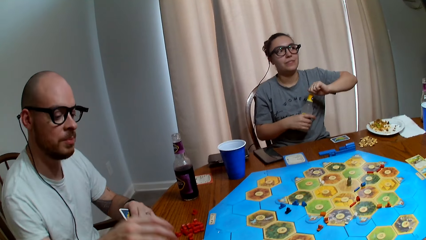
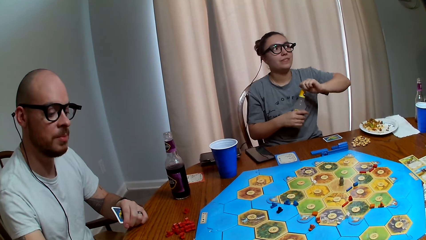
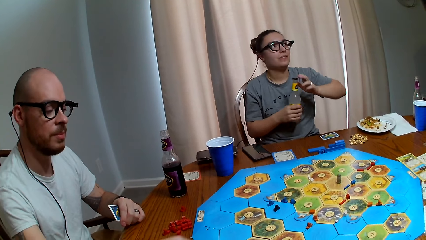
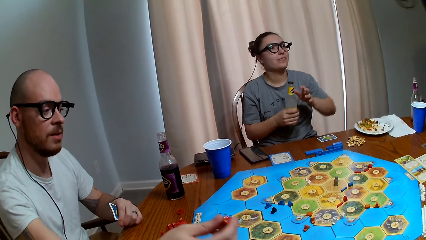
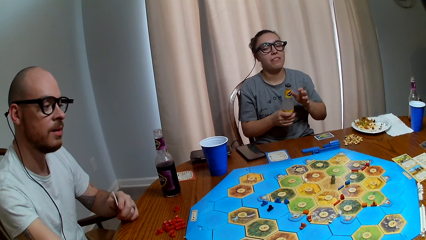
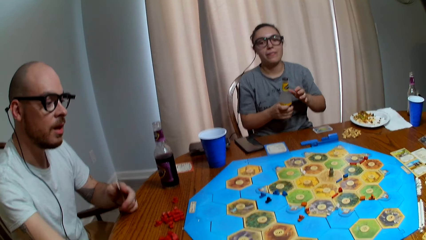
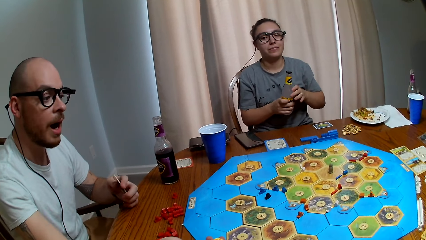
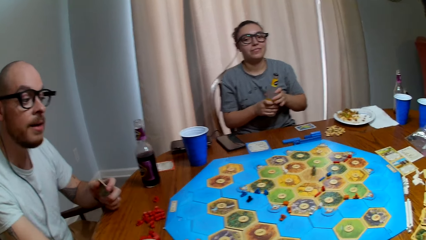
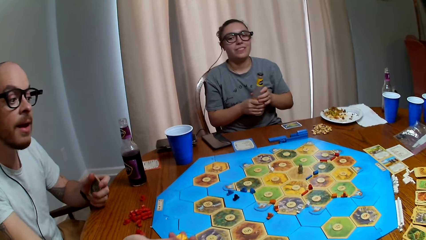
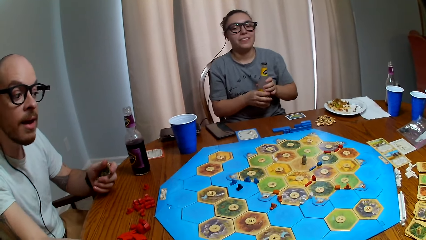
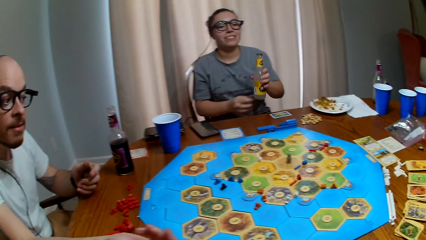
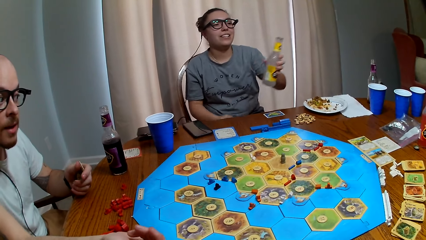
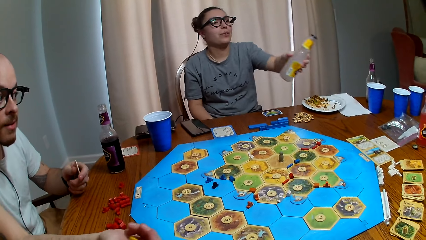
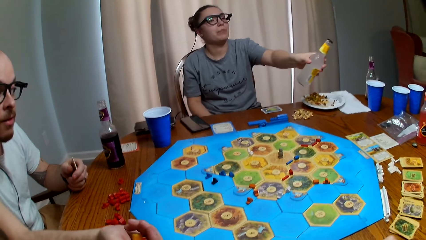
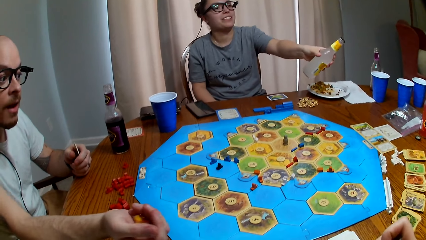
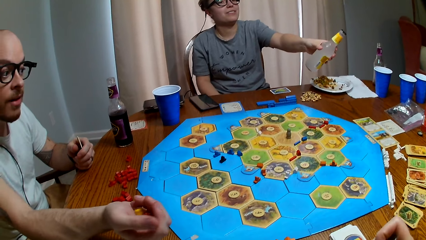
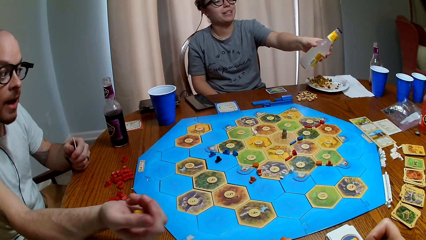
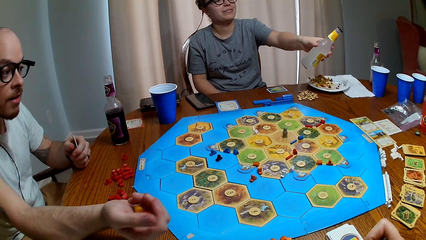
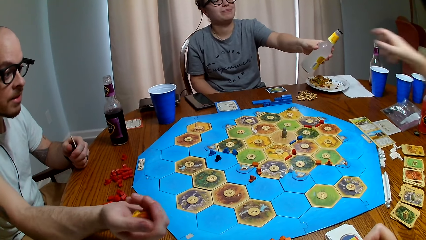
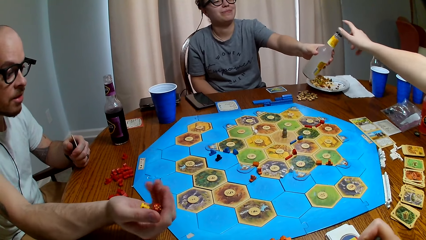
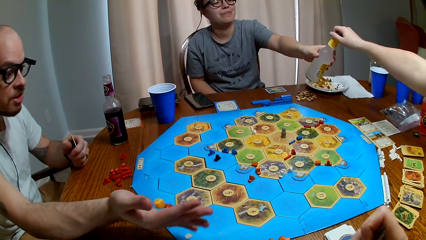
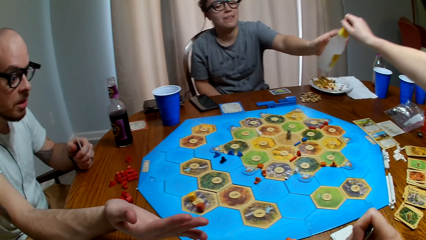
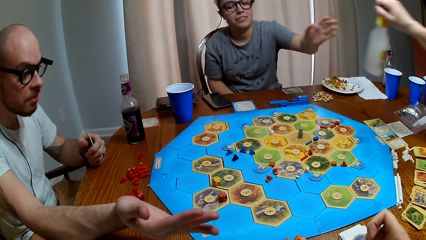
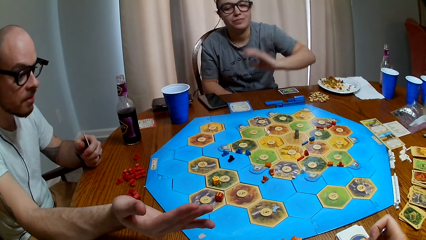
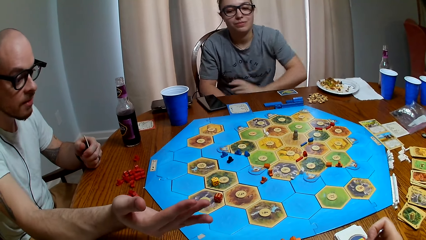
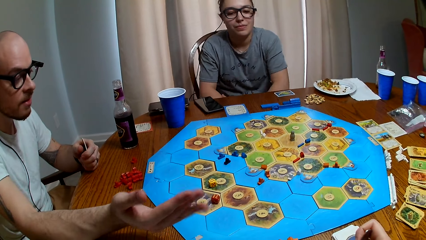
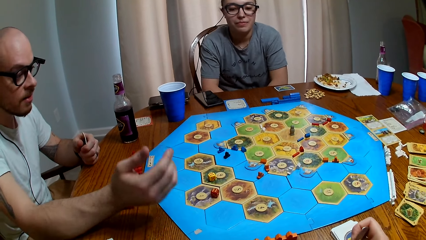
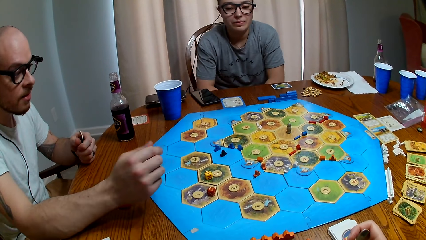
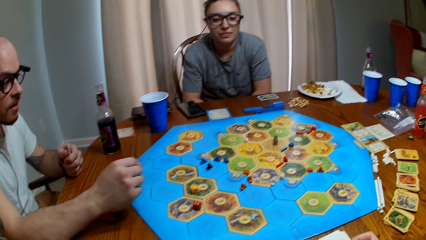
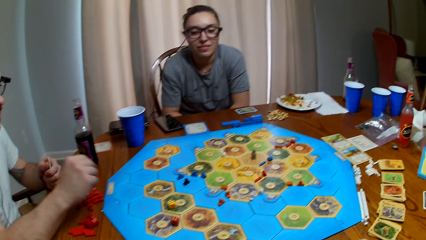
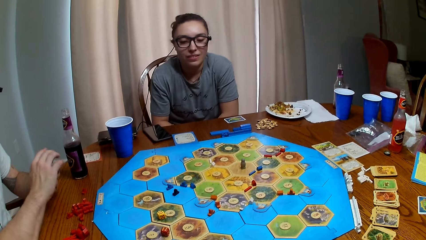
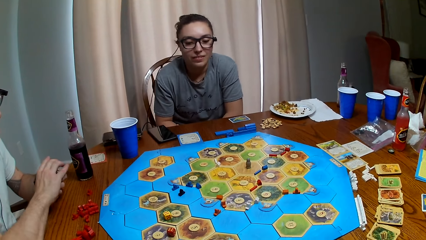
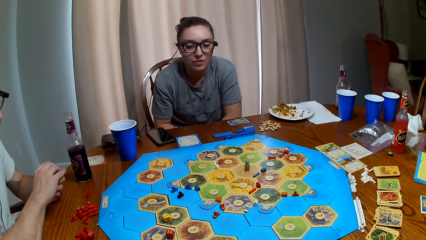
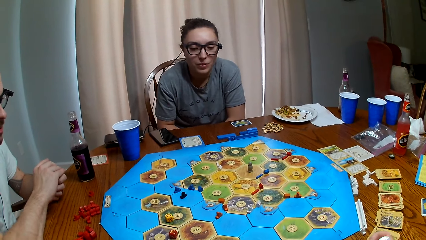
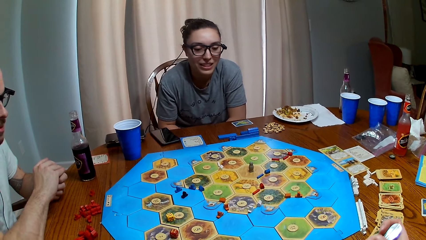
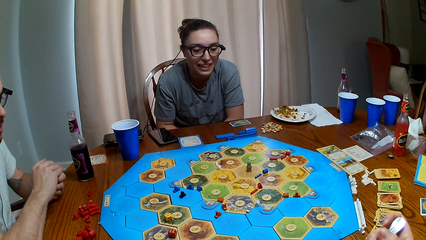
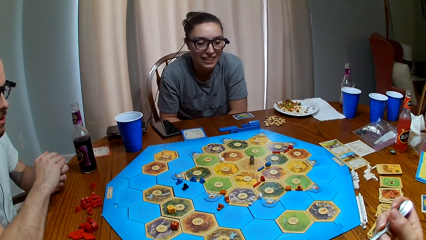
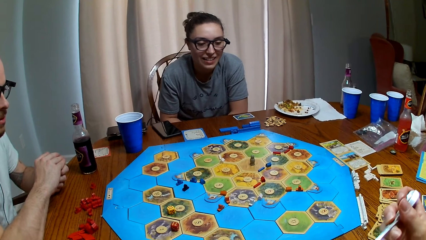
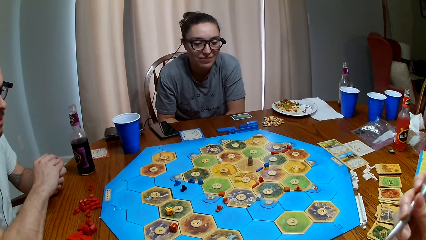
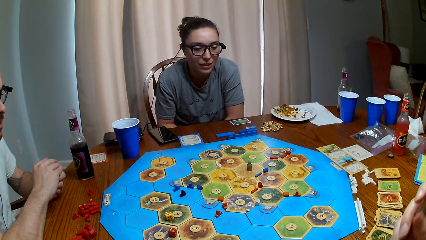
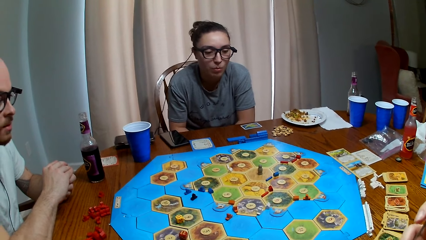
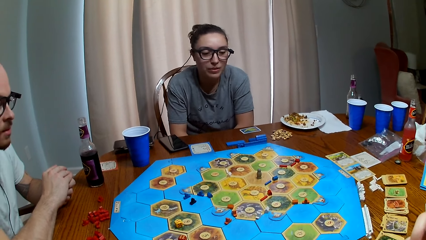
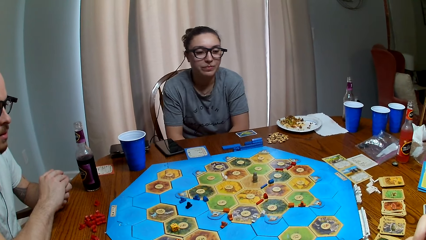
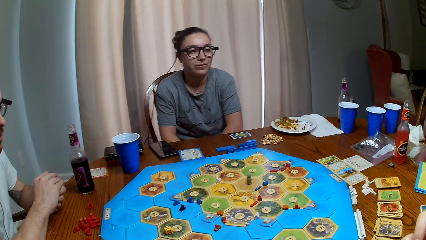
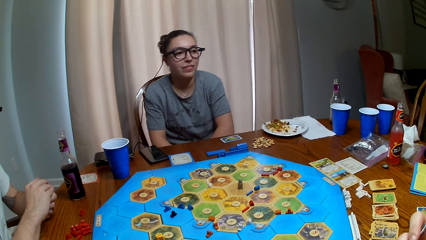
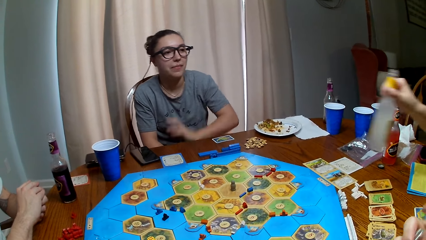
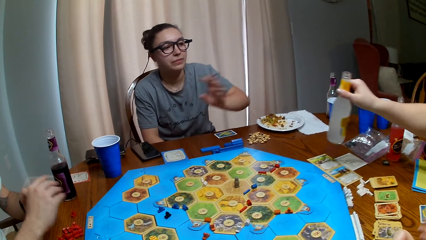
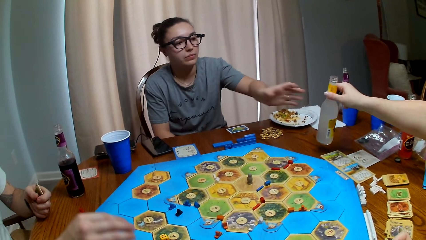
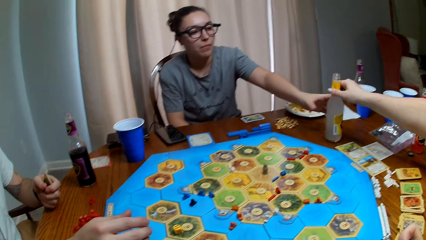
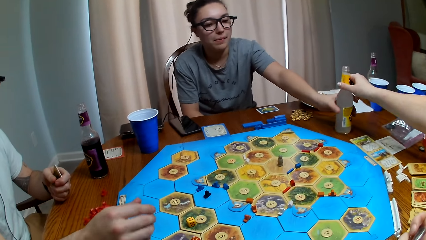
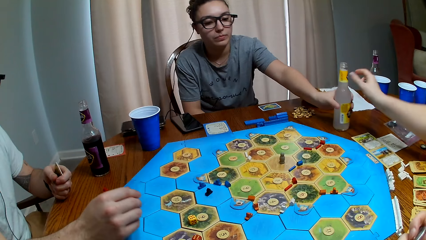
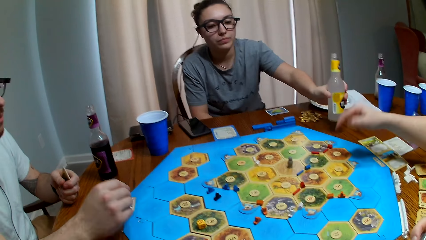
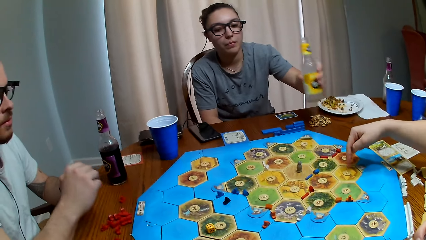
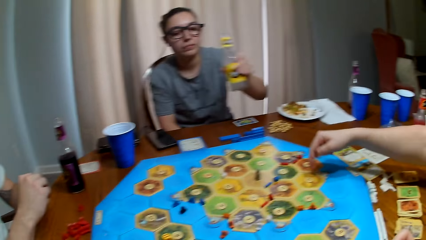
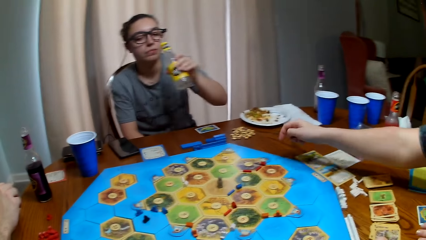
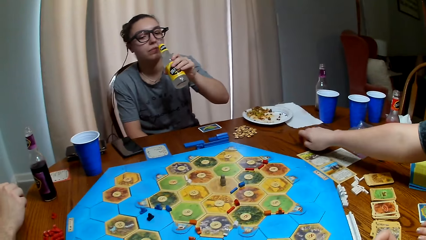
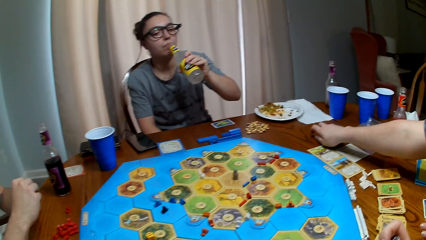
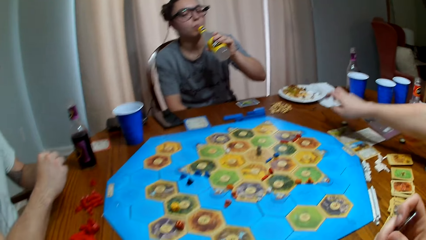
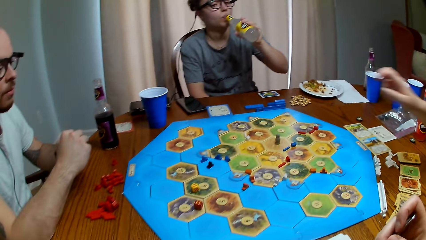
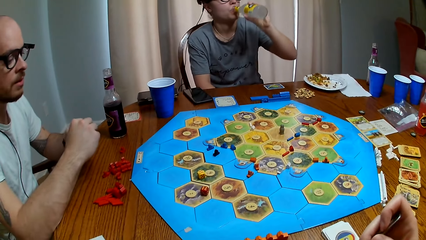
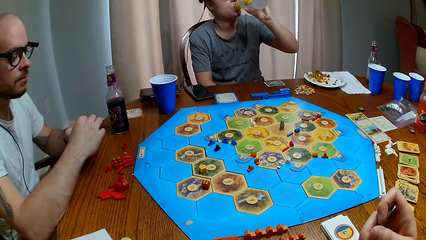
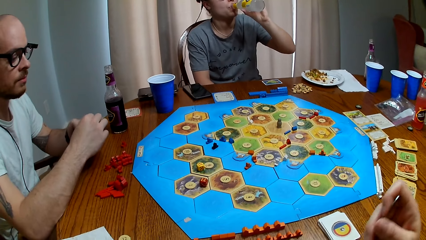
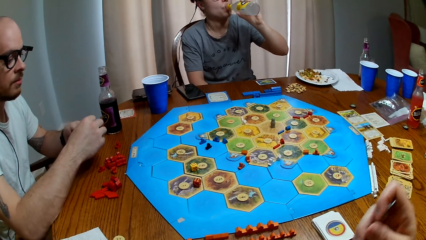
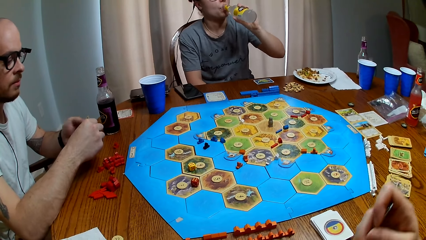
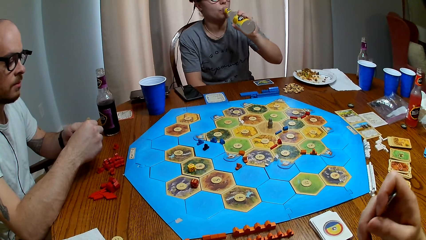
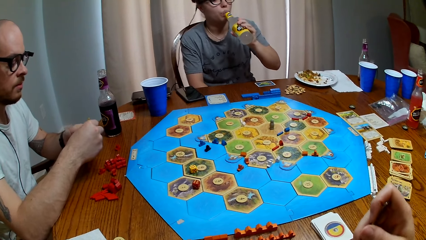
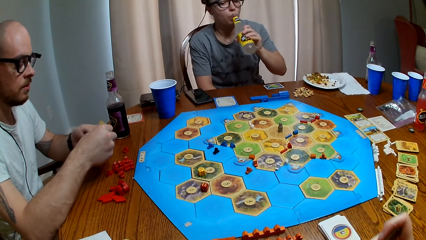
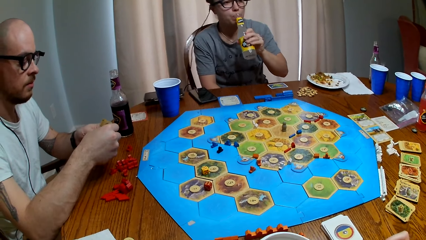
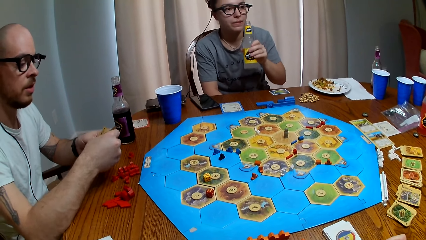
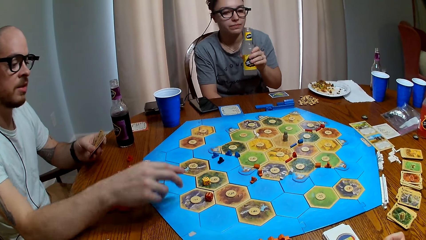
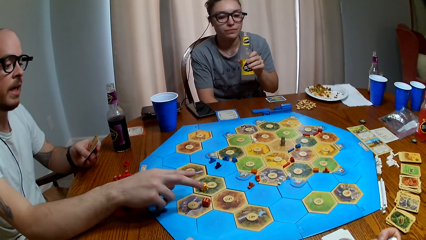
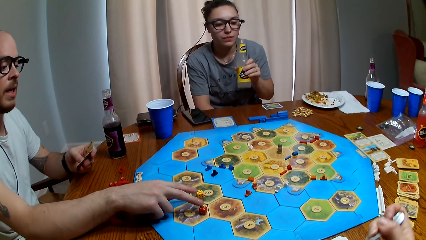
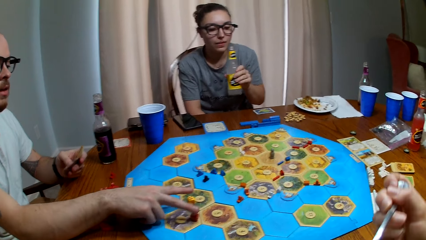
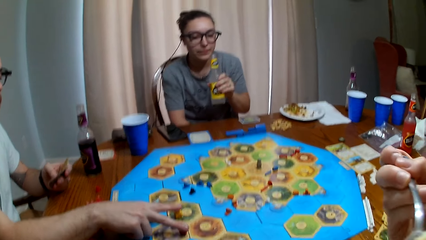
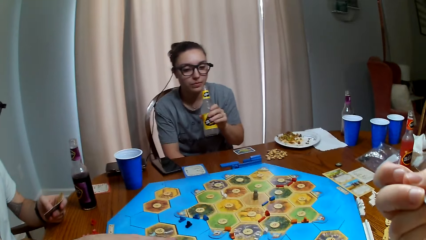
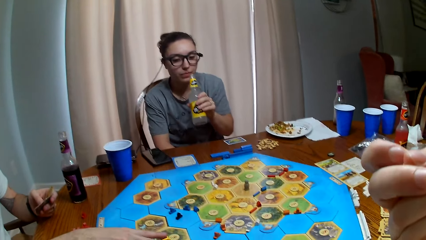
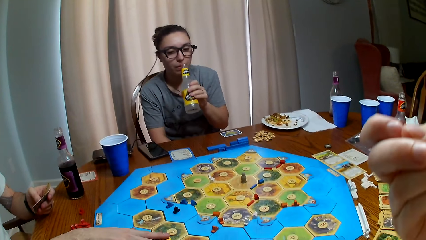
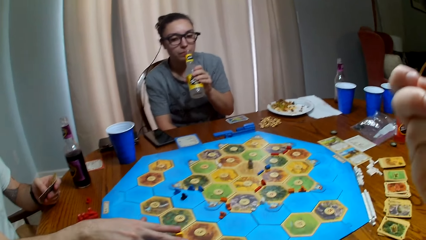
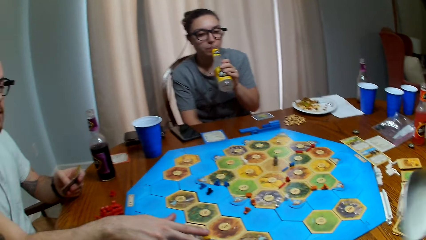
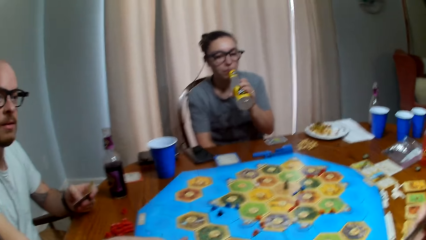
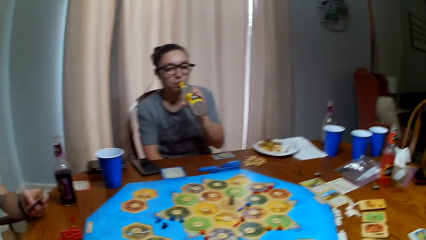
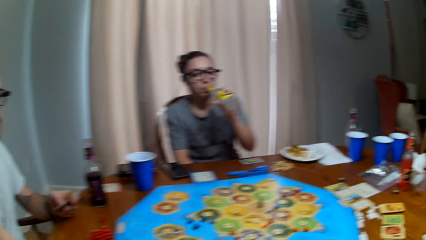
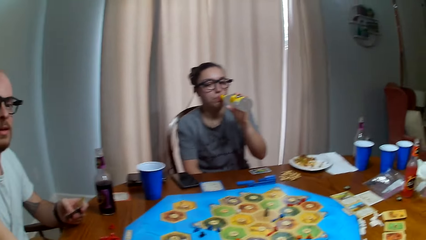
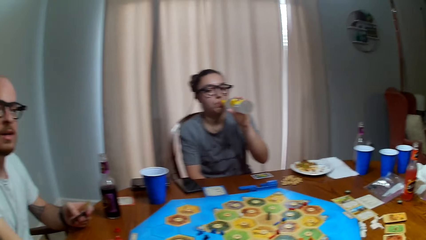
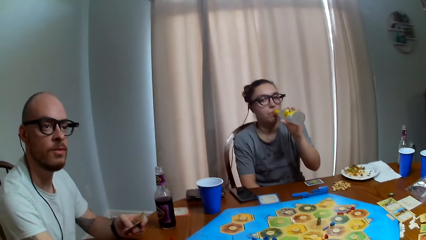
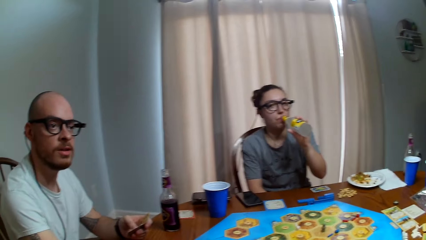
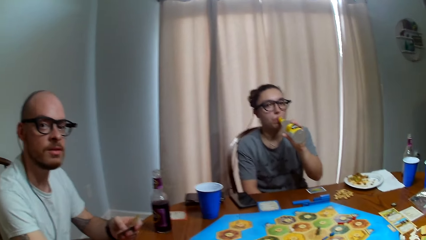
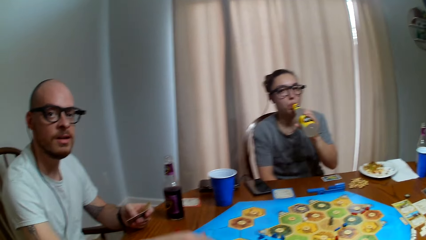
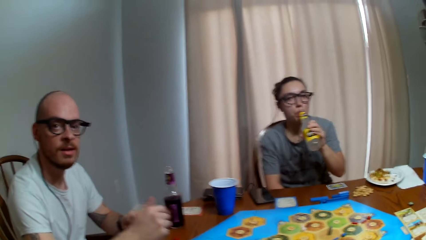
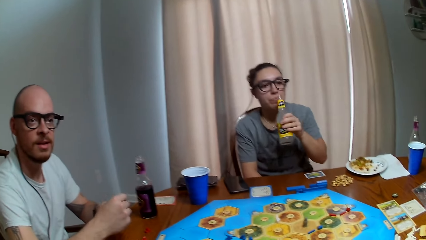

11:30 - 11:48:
The camera wearer talks. A person talks. The person rolls the dice on the table. Another person passes the bottle to a third person. The camera wearer, the third person, the first person and the second person dialogue. The third person passes the drink to the second person. The second person takes a drink. The third person places the bottle top on the table. The first person talks. The camera wearer eats food. The second person takes a drink.
